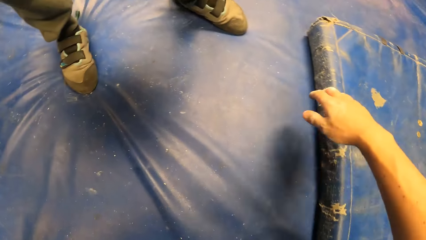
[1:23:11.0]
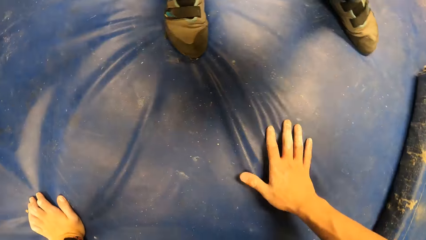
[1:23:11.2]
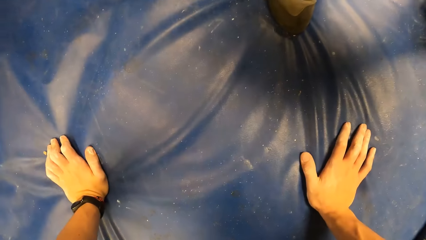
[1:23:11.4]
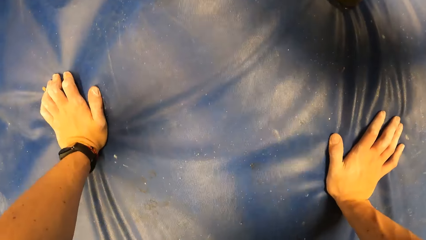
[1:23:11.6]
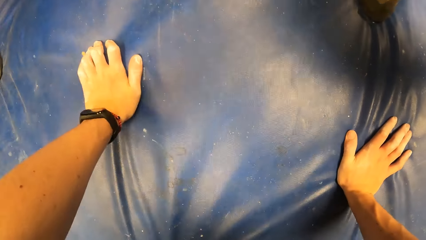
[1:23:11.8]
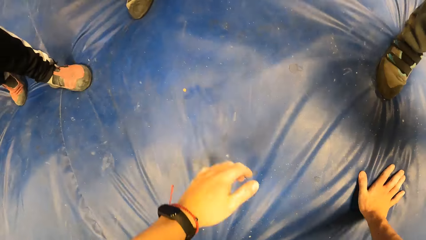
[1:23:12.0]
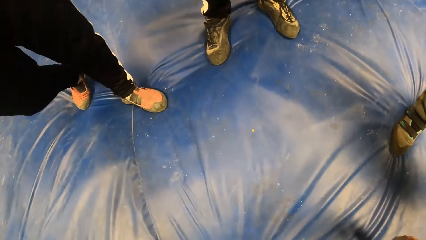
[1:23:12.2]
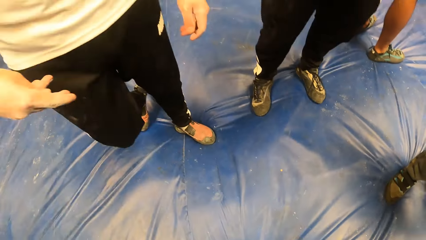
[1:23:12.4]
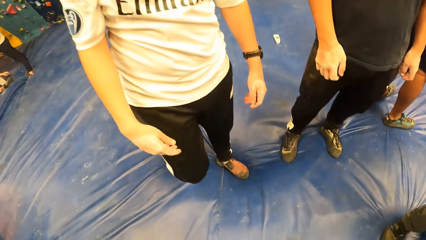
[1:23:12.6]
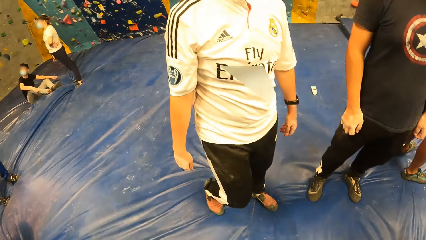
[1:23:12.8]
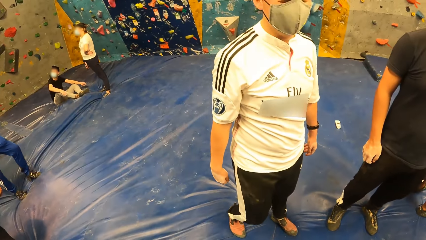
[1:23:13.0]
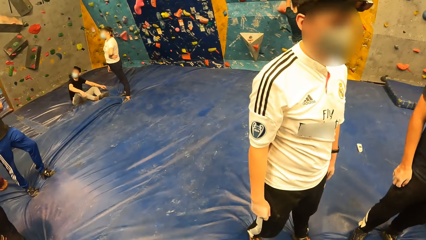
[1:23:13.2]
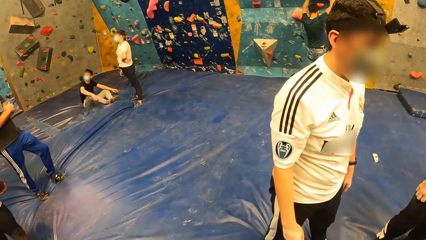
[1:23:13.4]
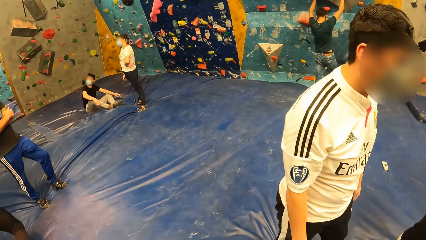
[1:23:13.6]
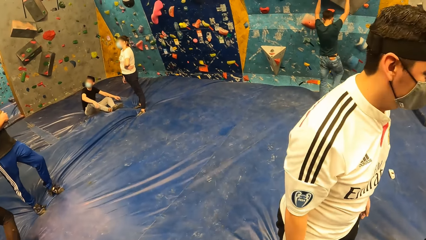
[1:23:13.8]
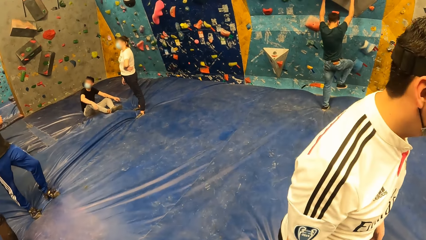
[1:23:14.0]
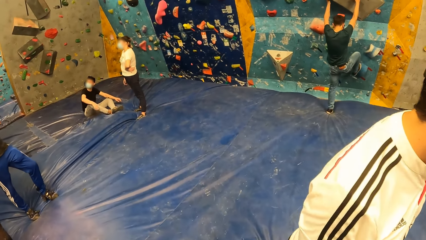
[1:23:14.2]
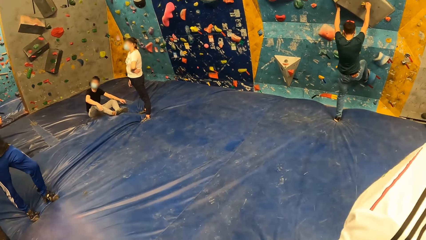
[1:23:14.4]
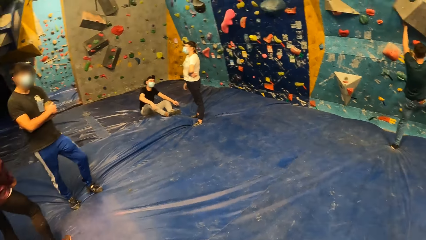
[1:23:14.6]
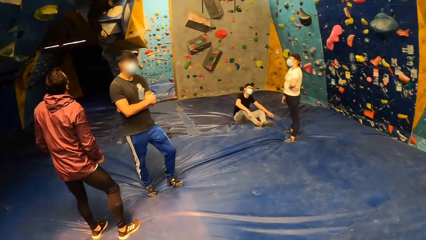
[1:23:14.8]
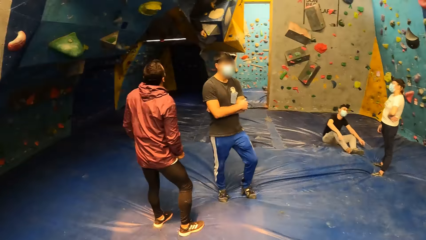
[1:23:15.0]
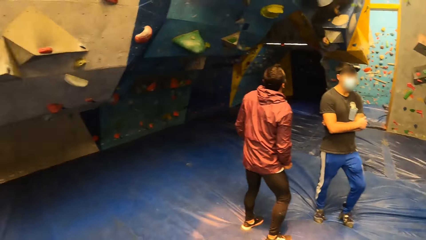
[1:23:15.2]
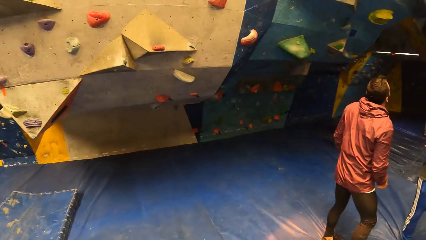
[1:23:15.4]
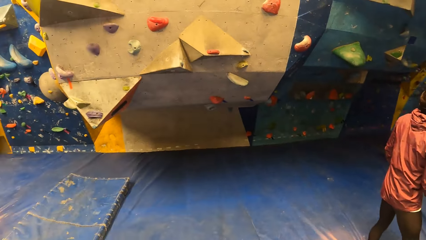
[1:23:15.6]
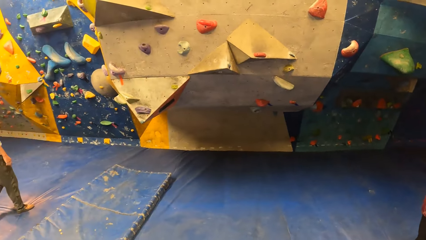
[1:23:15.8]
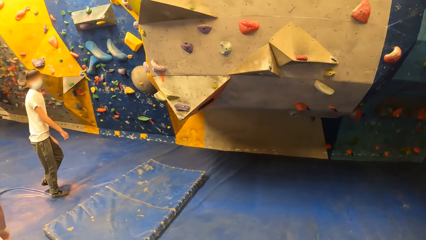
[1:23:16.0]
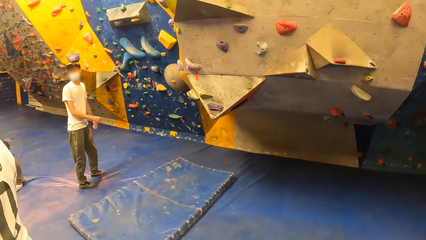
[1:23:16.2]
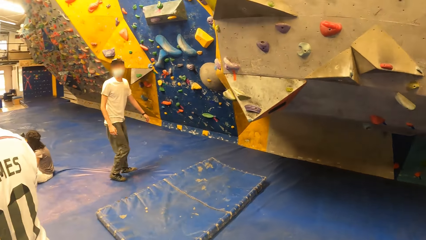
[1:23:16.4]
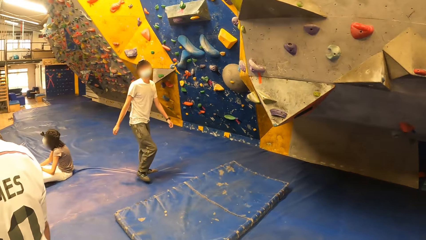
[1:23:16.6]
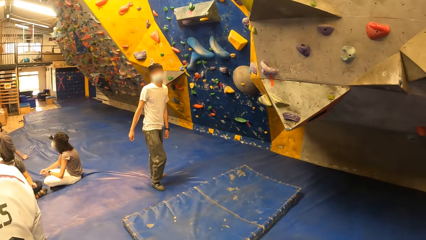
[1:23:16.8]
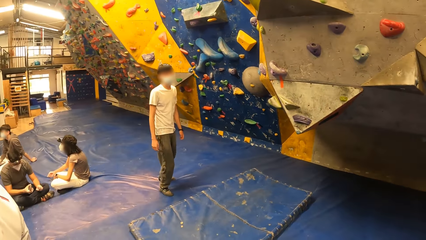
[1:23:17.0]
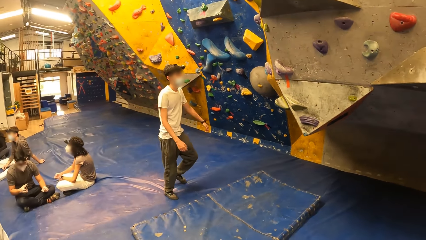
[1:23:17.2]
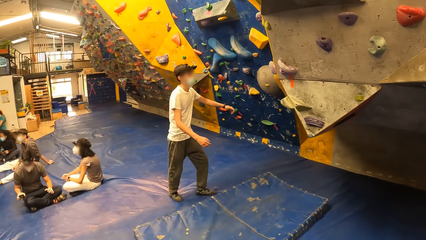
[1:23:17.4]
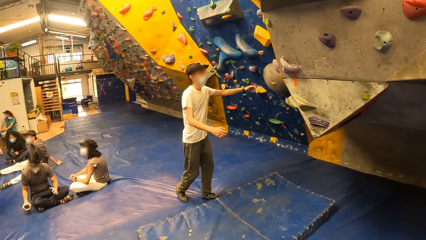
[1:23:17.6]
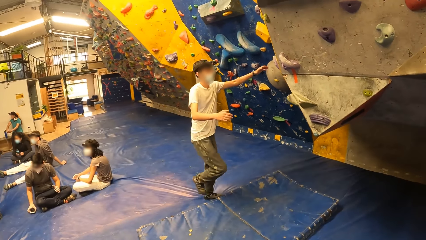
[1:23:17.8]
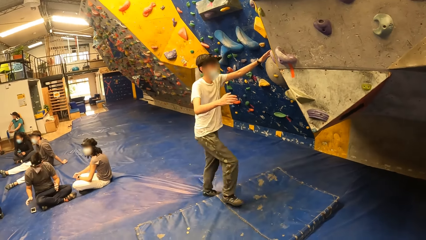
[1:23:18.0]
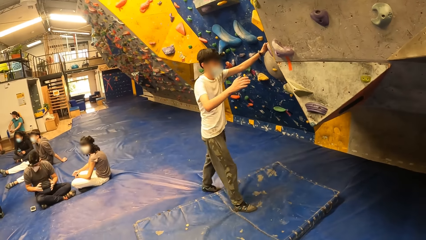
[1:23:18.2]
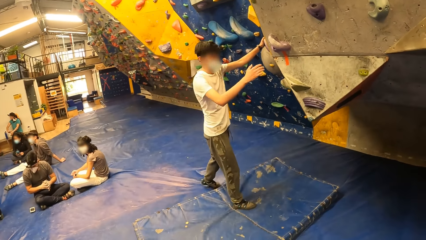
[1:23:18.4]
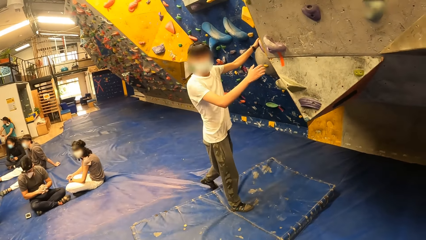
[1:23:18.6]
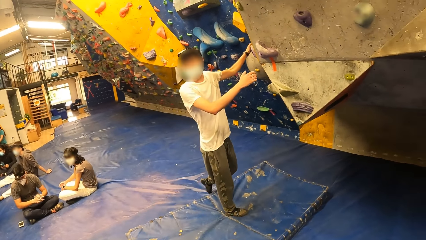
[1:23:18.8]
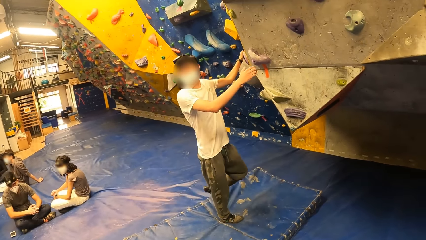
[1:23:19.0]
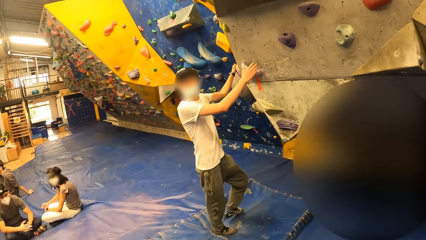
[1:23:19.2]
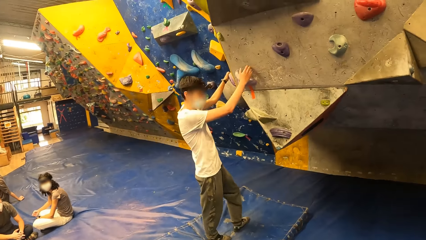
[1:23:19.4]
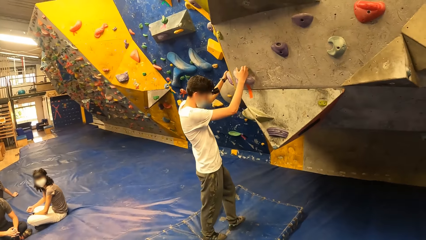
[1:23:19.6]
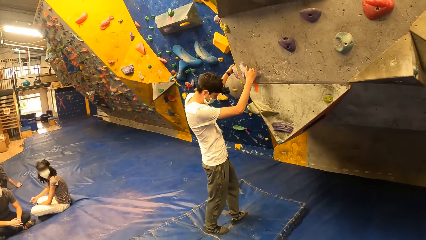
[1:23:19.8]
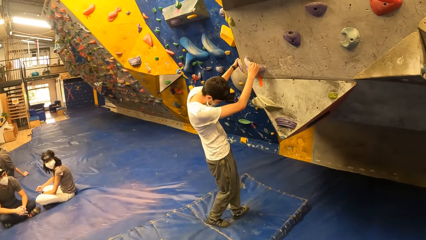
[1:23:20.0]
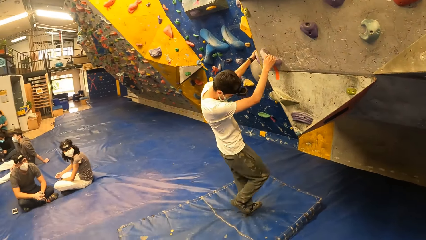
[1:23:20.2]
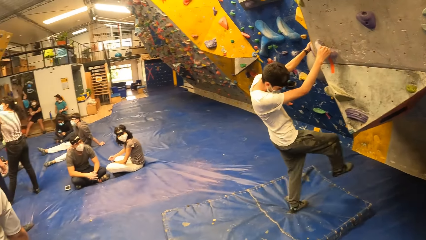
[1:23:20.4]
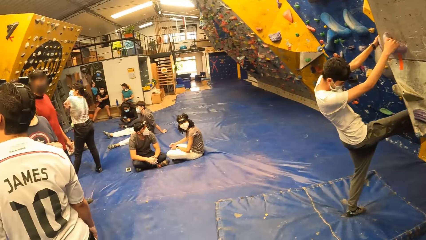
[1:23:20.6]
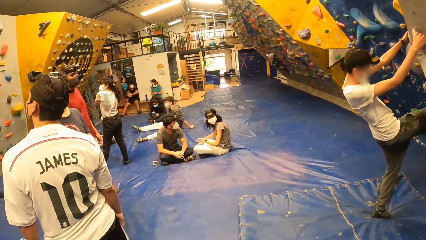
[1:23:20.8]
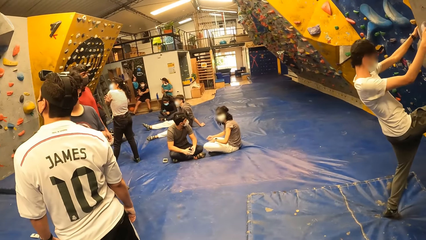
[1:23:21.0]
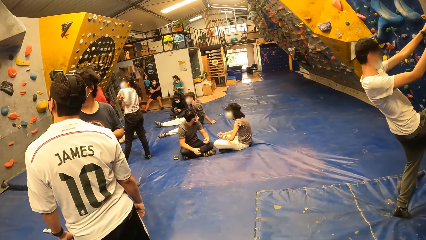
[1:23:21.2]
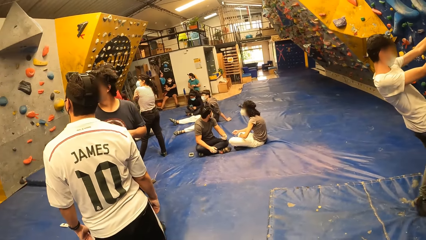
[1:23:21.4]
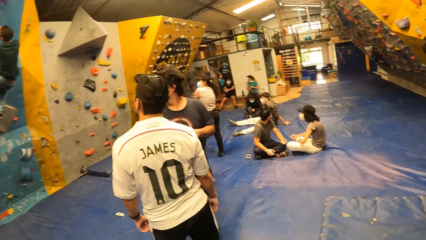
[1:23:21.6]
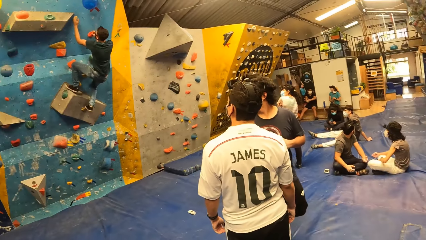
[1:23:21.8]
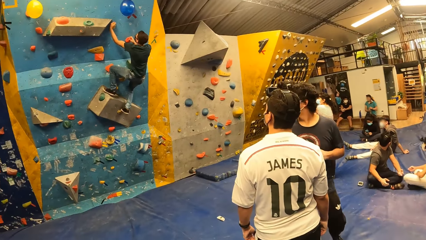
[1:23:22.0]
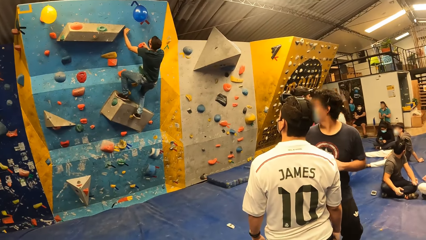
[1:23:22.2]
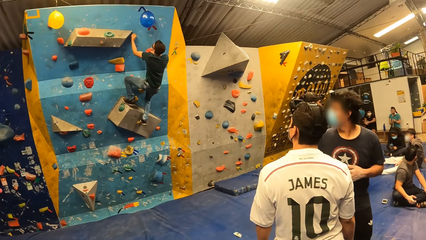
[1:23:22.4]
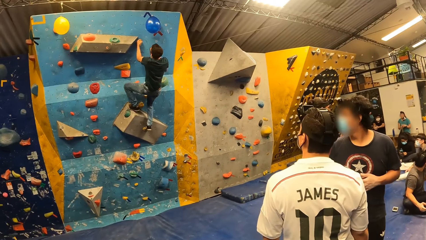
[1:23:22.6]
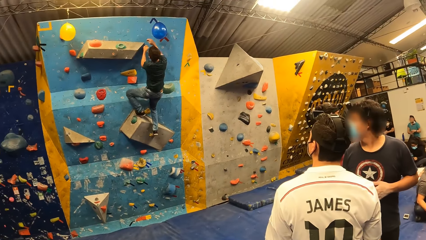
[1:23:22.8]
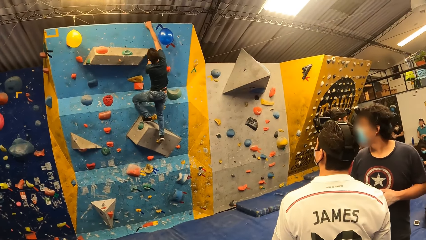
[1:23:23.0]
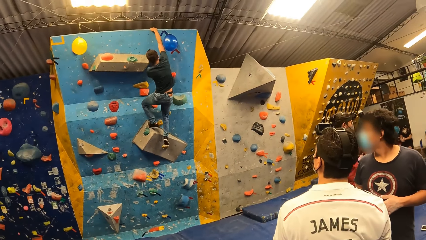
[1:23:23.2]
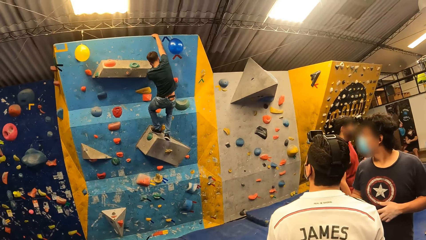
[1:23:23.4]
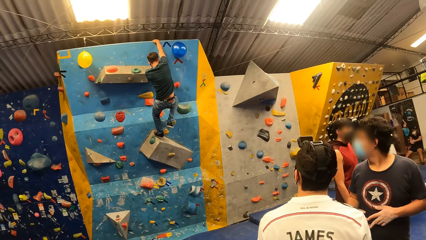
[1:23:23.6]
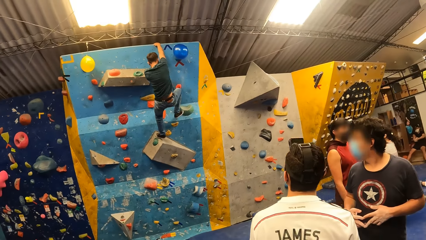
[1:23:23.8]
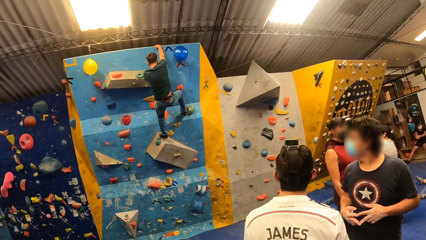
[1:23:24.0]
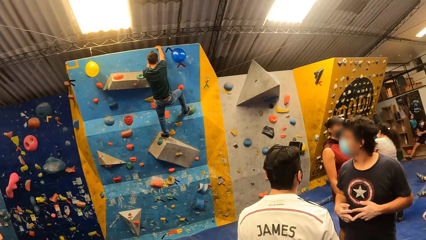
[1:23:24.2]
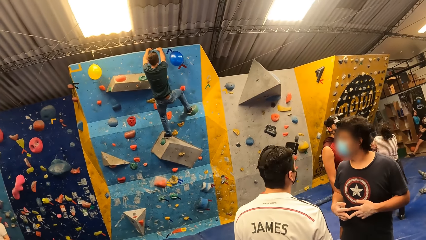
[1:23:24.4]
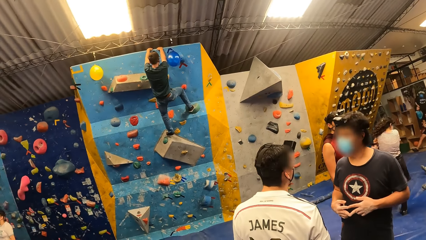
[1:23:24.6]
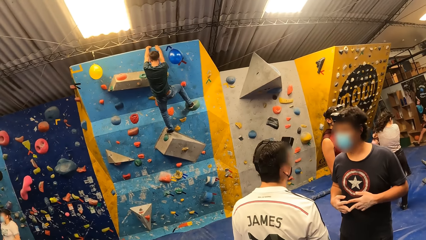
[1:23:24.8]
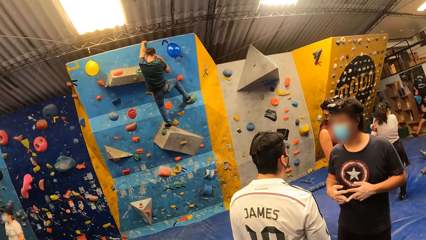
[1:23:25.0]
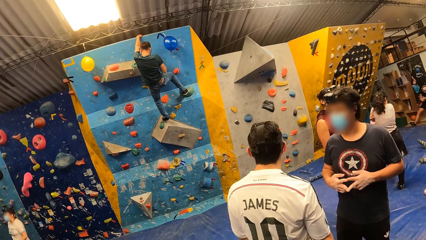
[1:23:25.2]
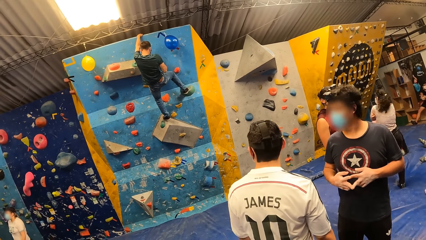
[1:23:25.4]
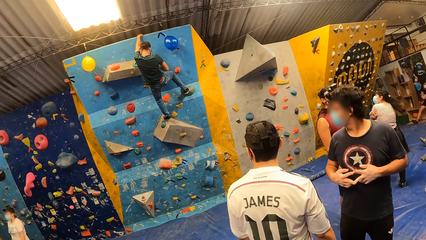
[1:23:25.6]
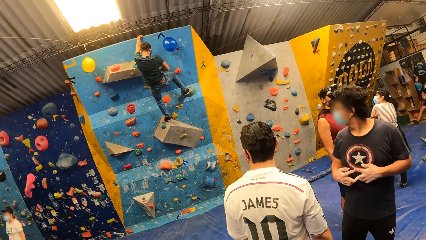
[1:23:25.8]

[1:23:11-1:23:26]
The camera wearer stands up. They stare at the room. A man holds a climbing hold with his hands. The man climbs the bouldering wall with his hands on the climbing hold.
